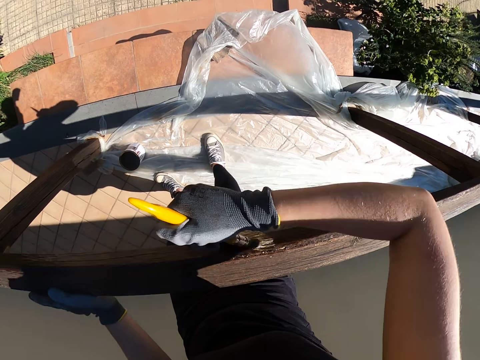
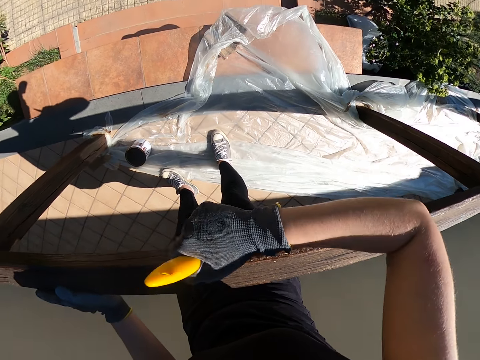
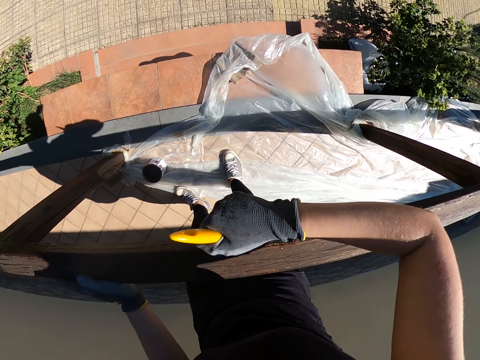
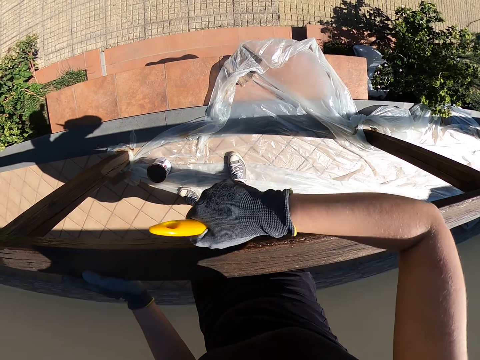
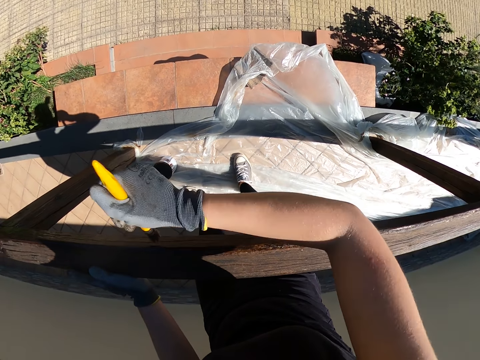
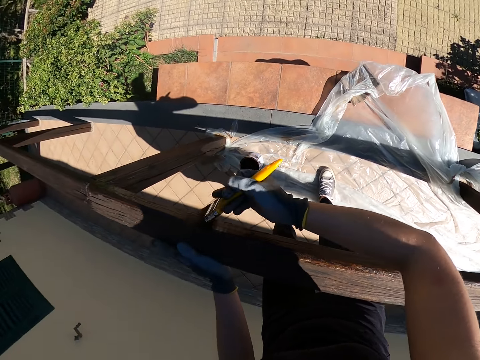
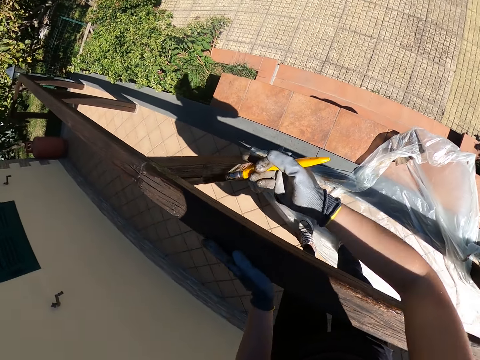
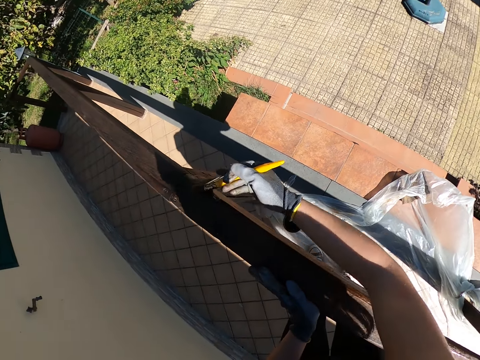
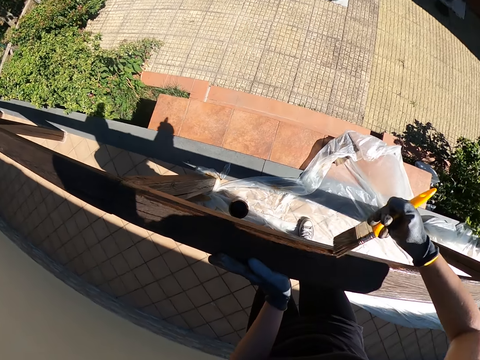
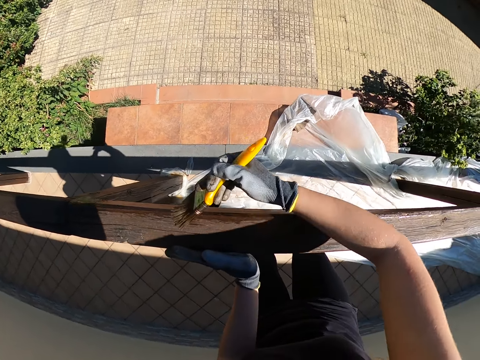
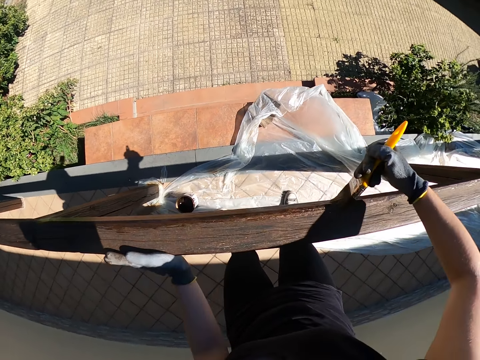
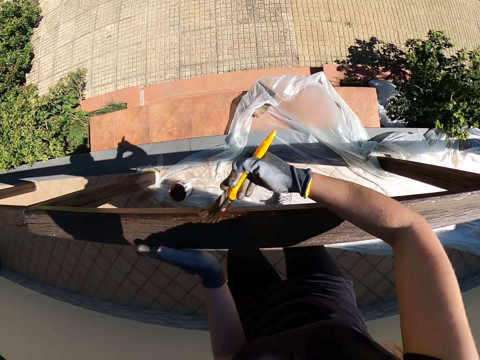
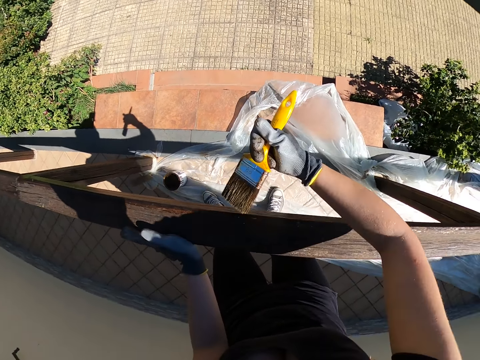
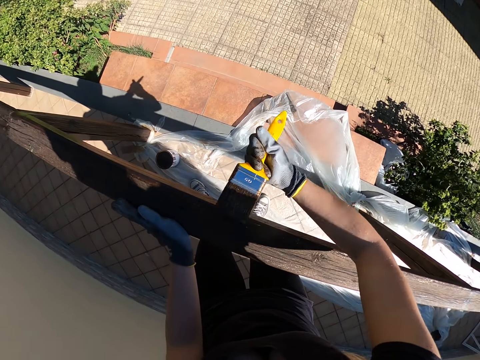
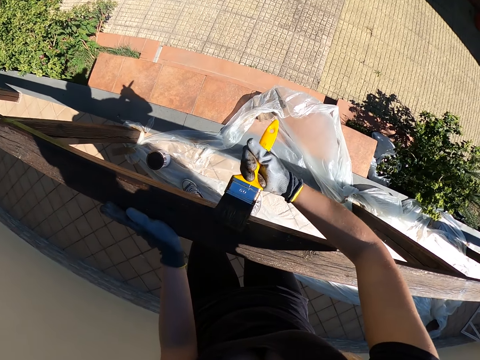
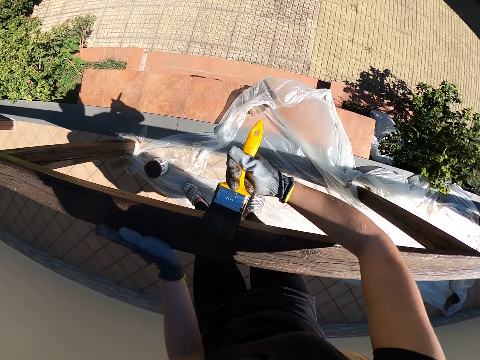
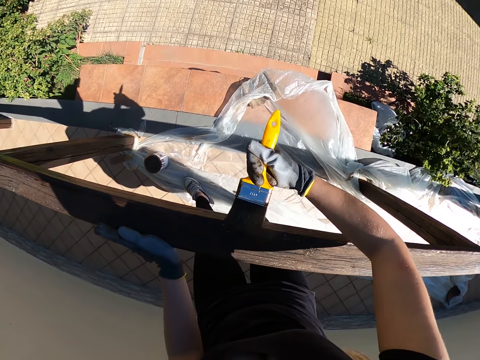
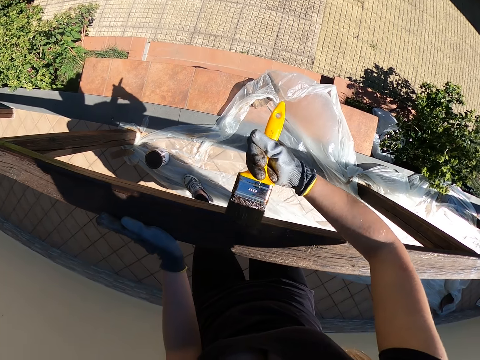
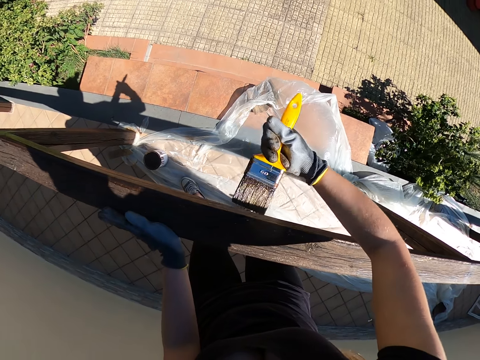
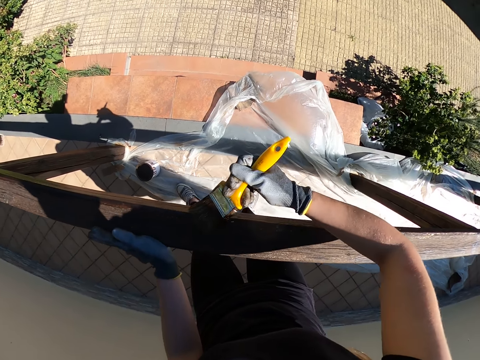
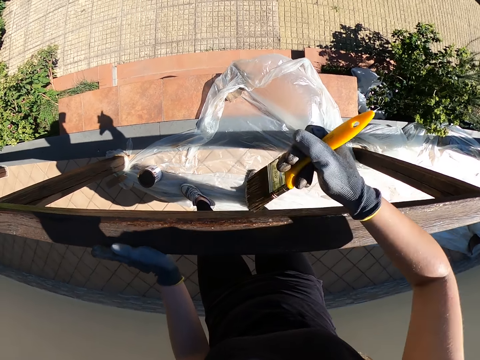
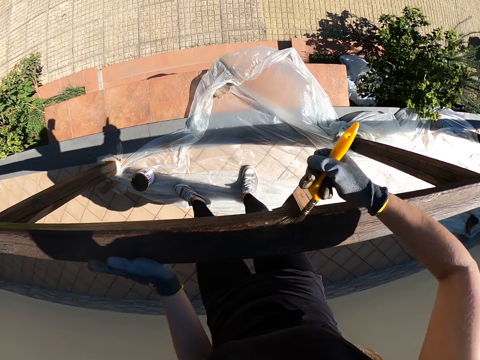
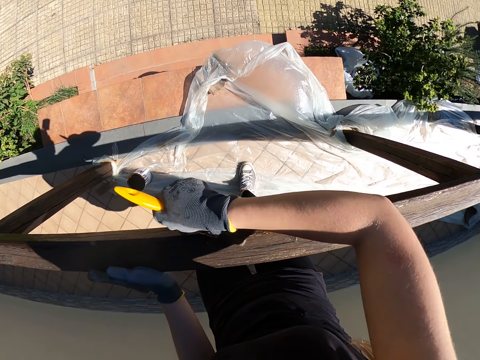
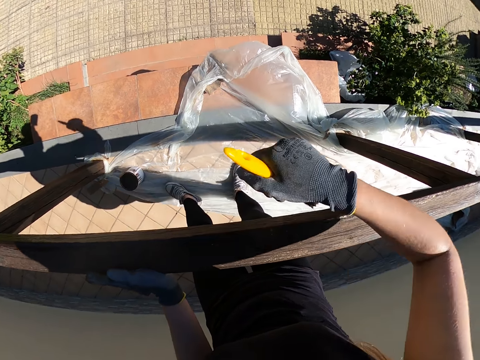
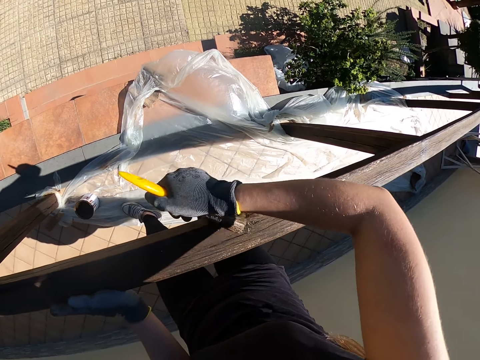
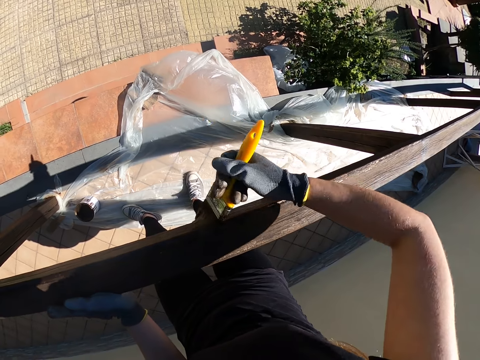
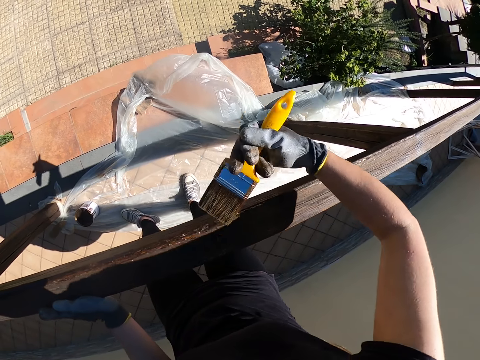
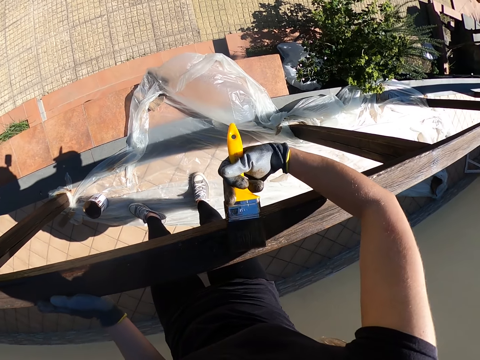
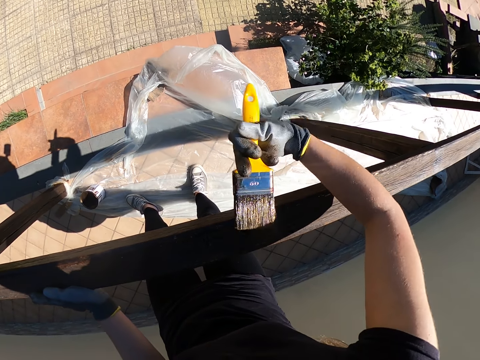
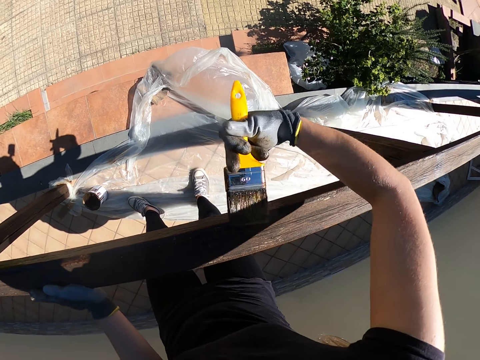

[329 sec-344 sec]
The camera wearer takes his left hand off the balcony railing. He places his left hand on the balcony railing.

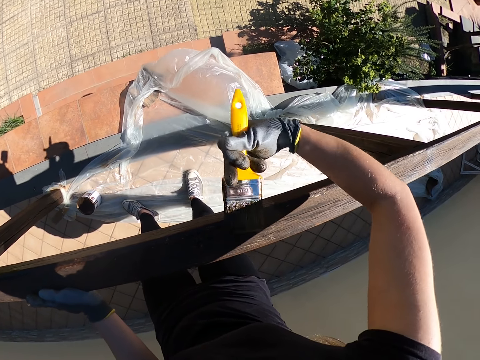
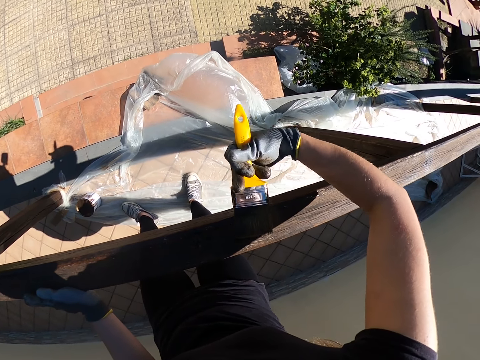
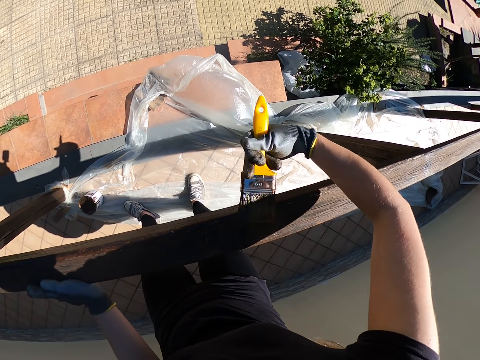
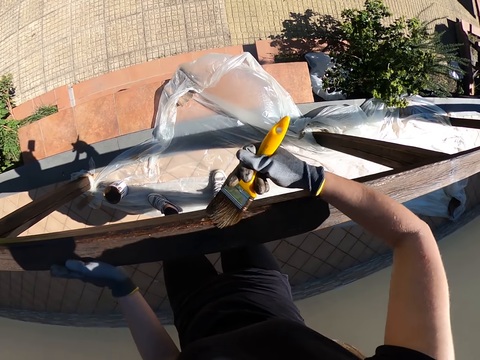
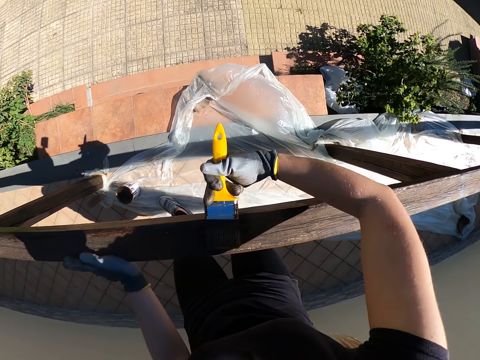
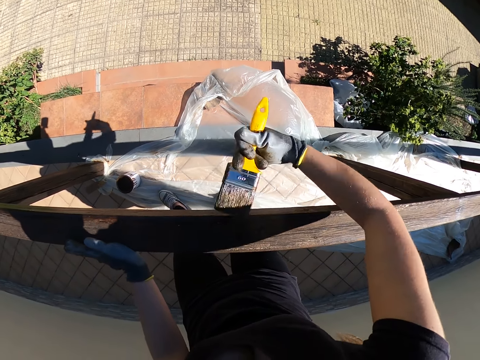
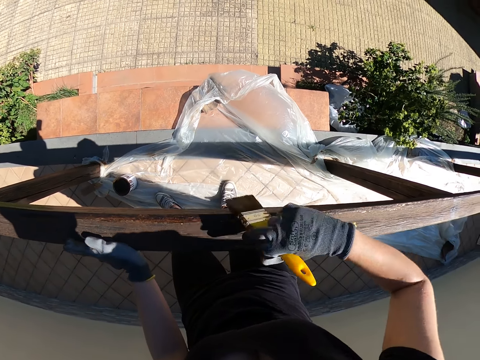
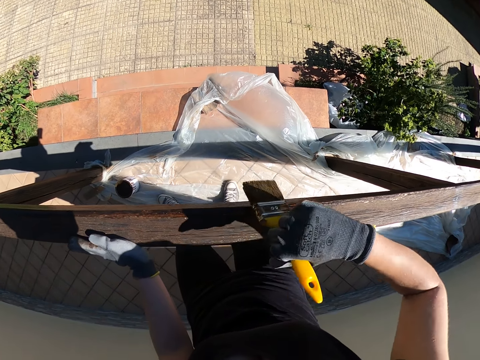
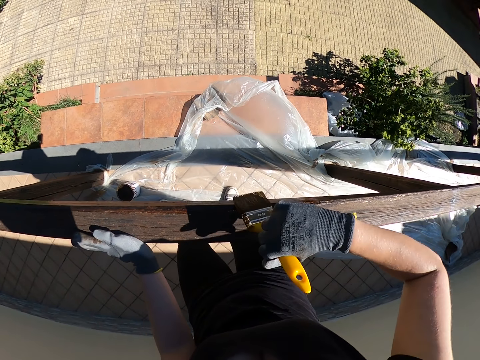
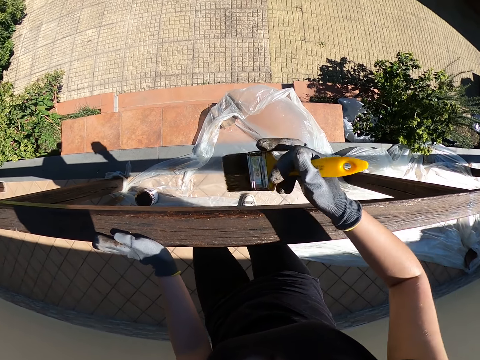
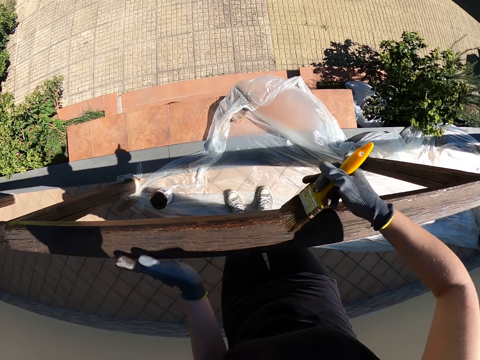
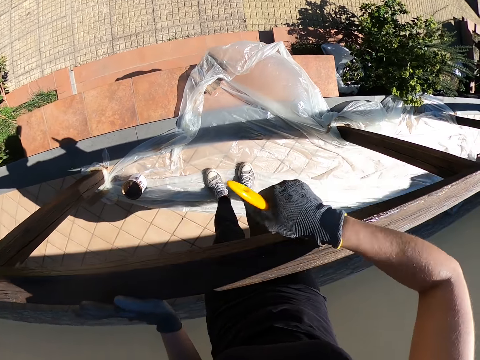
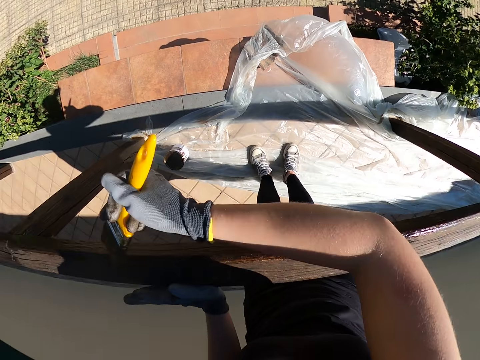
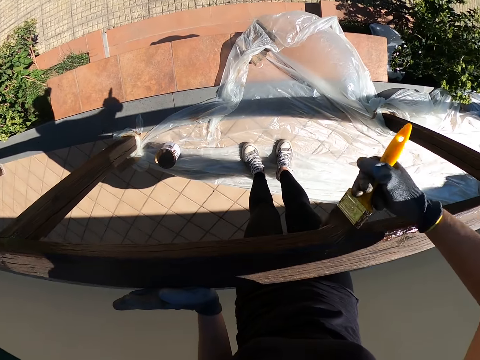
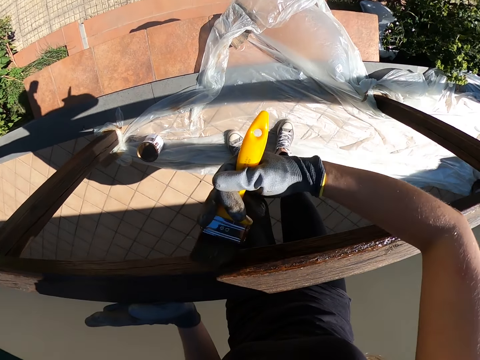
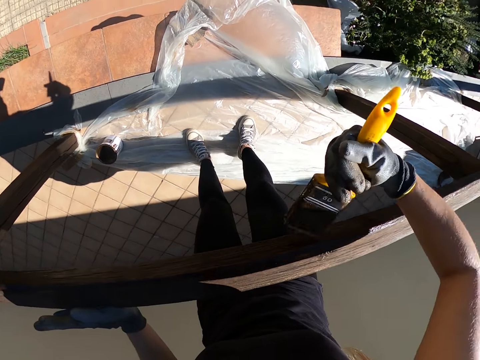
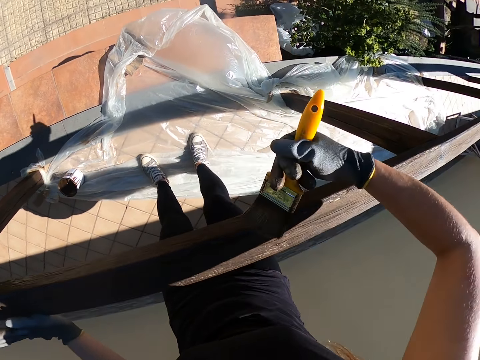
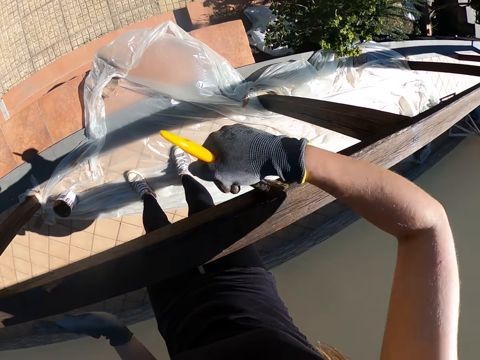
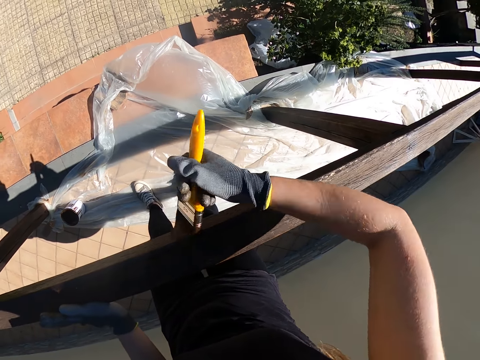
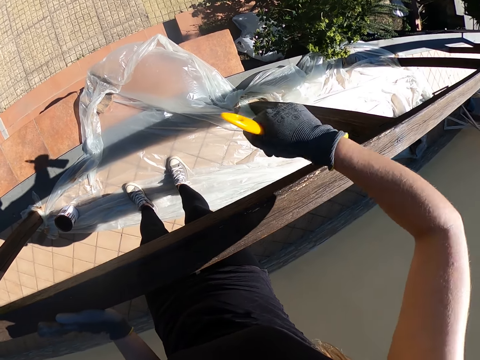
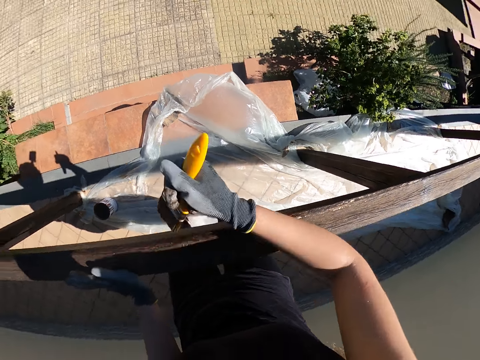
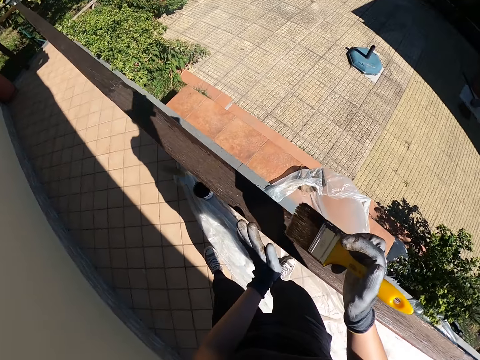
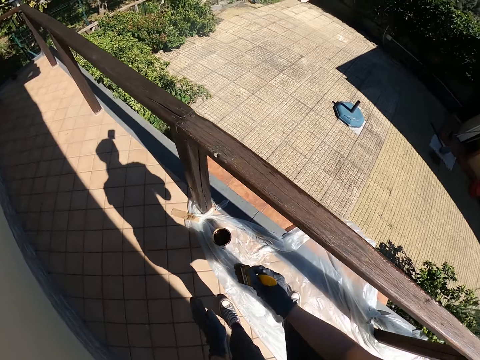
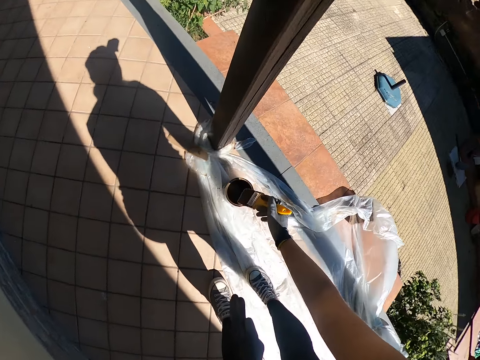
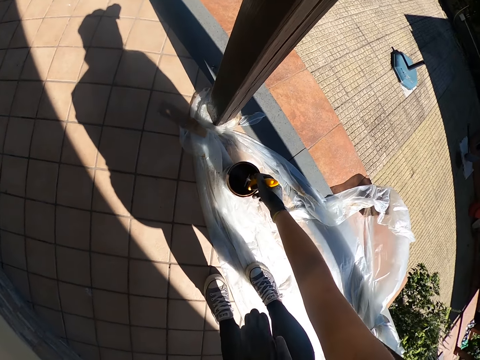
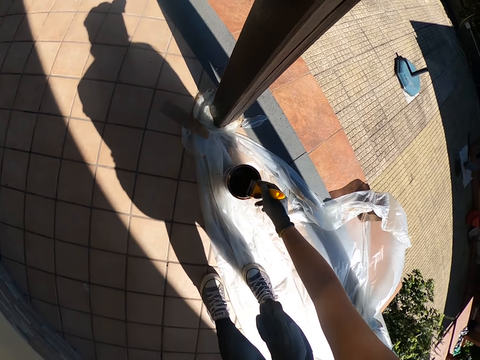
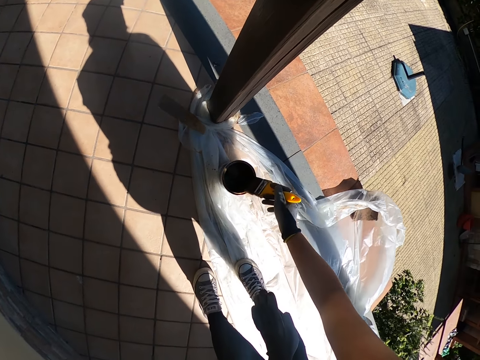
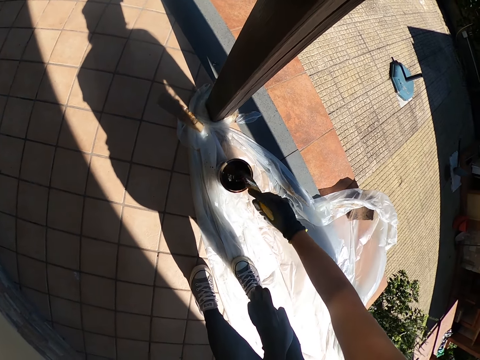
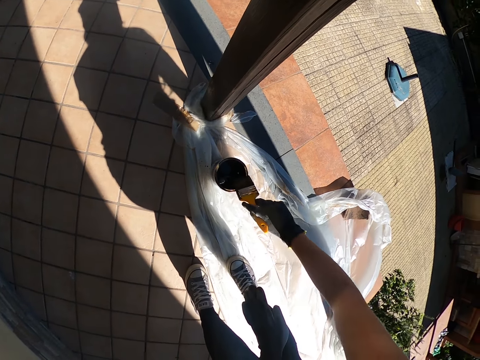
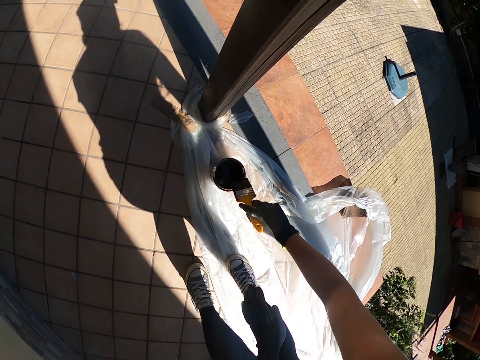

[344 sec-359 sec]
The camera wearer takes his left hand off the balcony railing. He places his left hand on the balcony railing. He takes his left hand off the balcony railing. He places his left hand on the balcony railing. He takes his left hand off the balcony railing and bends towards the paint container. He touches the brim of the paint container with the yellow paint brush. He dips the yellow paint brush into the paint container. He touches the brim of the paint container with the yellow paint brush.
